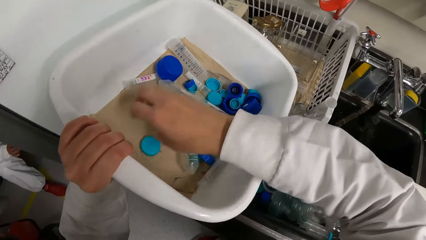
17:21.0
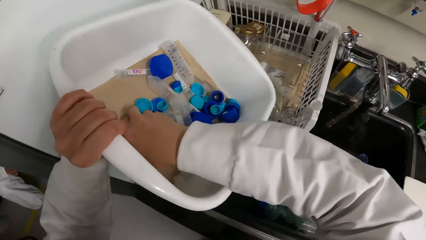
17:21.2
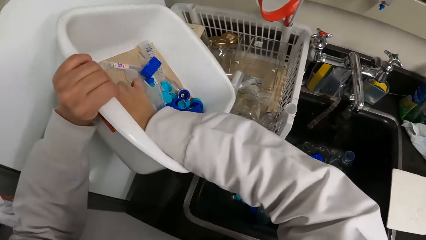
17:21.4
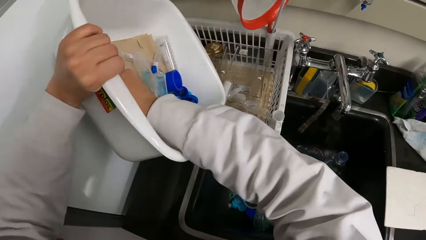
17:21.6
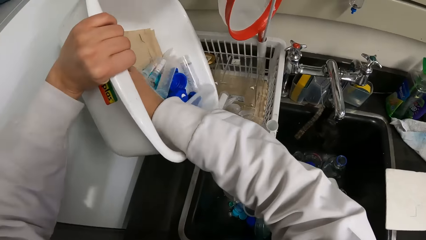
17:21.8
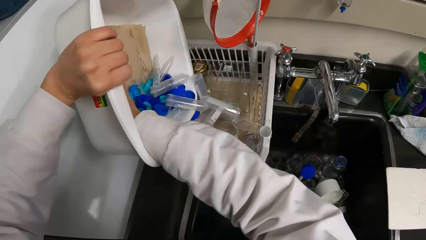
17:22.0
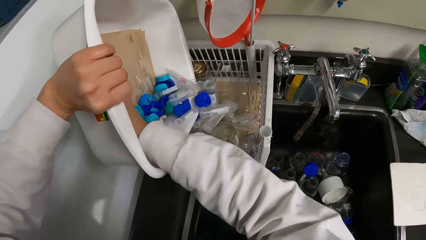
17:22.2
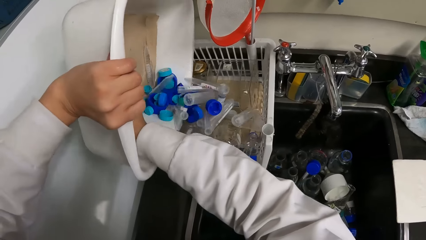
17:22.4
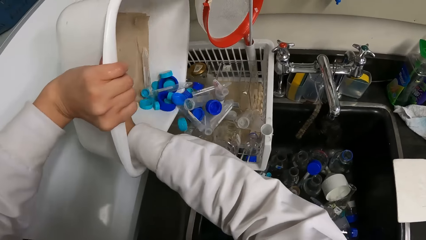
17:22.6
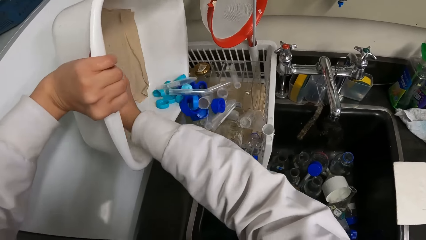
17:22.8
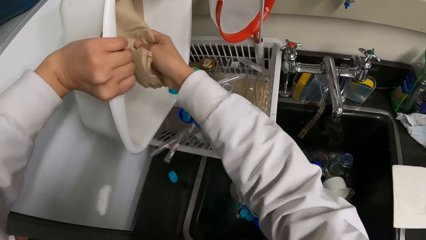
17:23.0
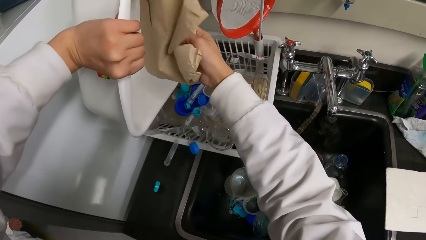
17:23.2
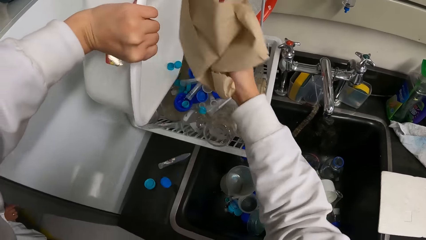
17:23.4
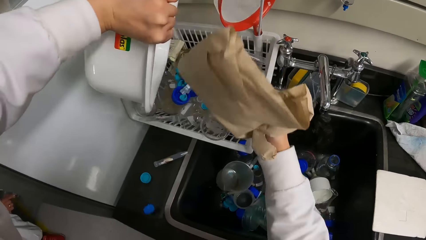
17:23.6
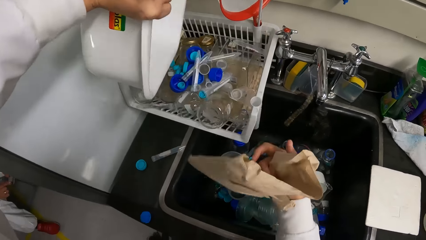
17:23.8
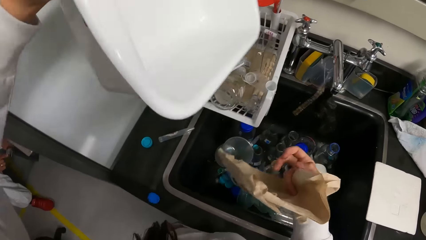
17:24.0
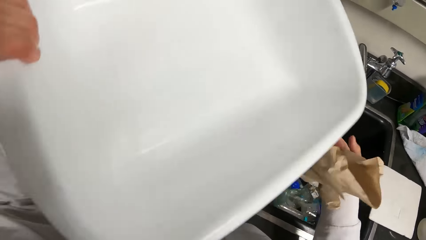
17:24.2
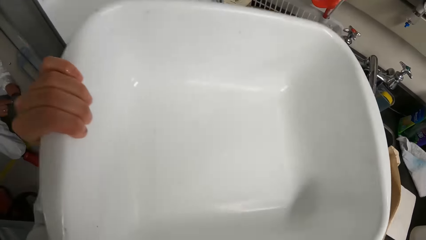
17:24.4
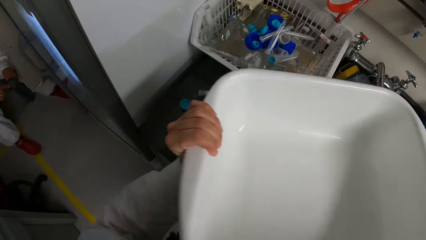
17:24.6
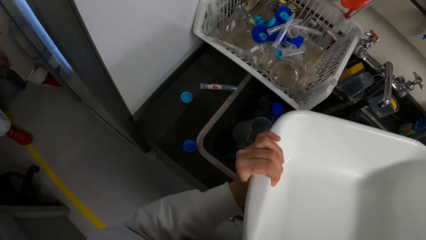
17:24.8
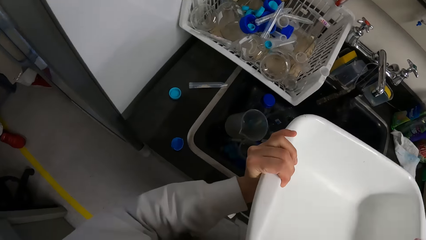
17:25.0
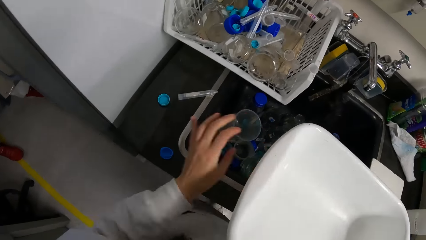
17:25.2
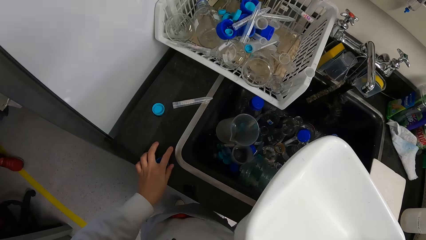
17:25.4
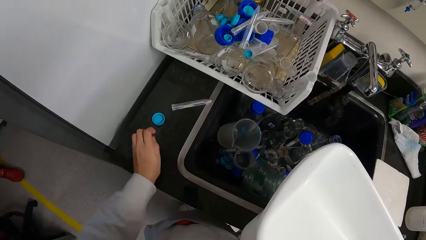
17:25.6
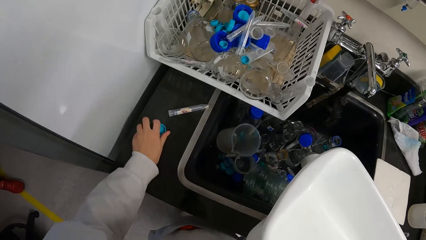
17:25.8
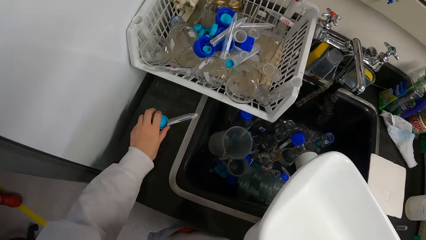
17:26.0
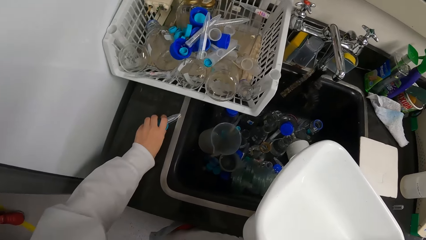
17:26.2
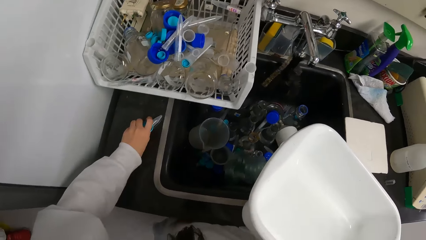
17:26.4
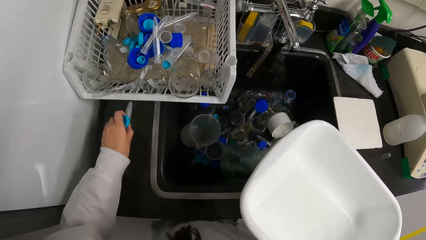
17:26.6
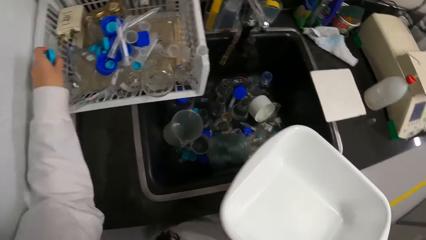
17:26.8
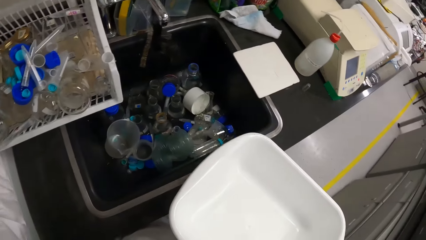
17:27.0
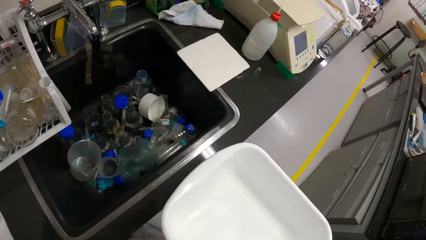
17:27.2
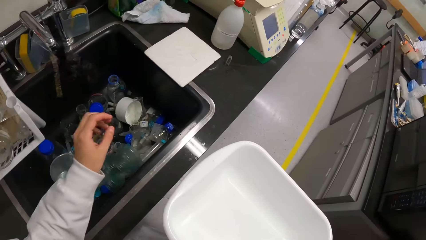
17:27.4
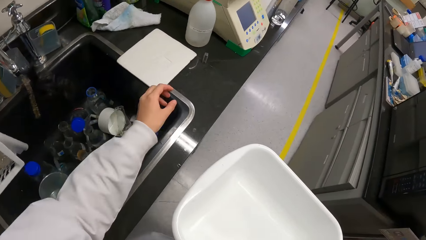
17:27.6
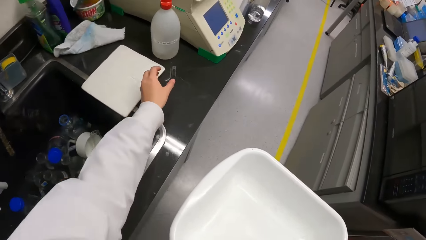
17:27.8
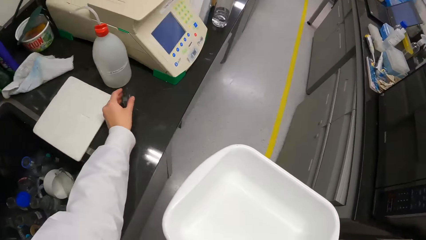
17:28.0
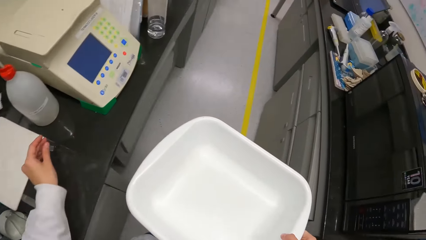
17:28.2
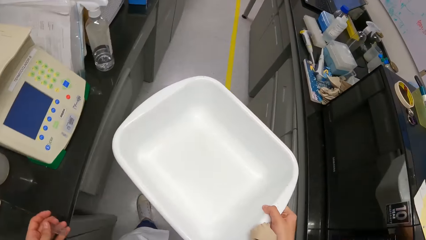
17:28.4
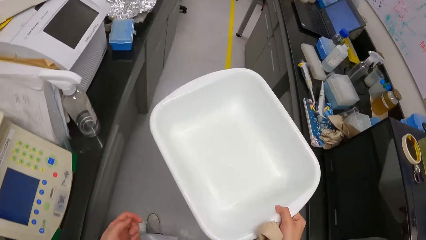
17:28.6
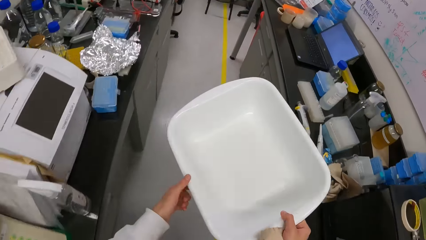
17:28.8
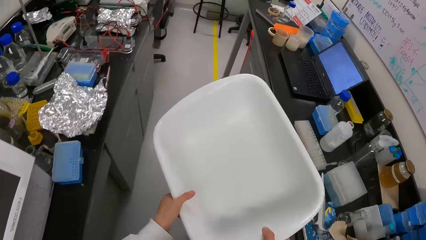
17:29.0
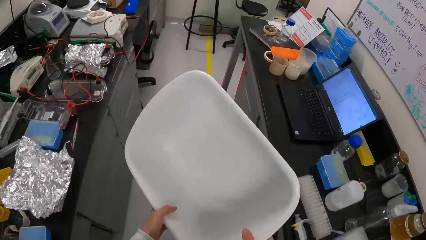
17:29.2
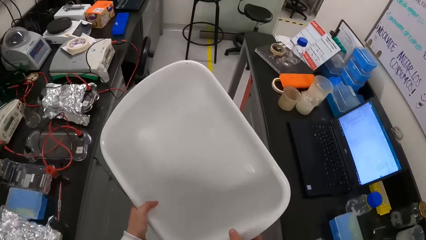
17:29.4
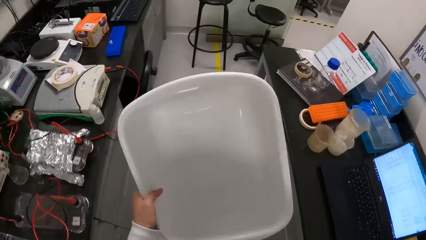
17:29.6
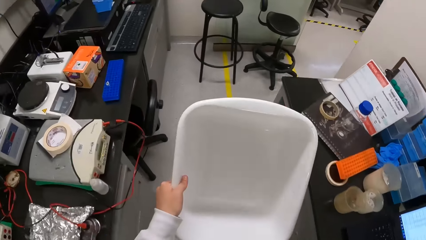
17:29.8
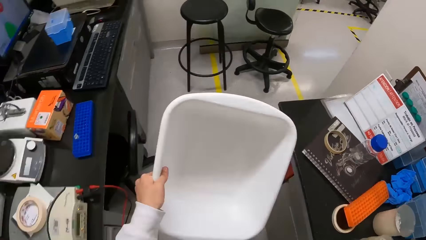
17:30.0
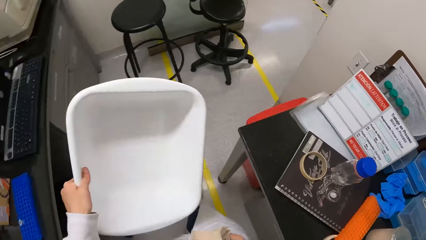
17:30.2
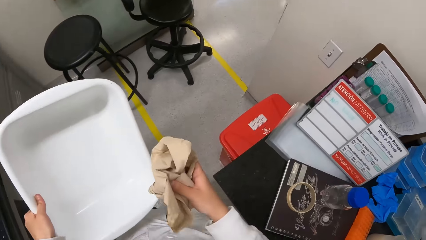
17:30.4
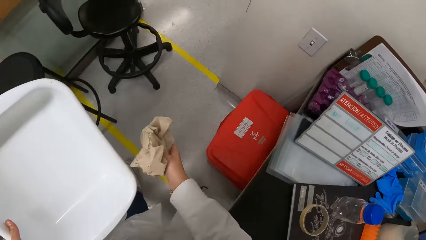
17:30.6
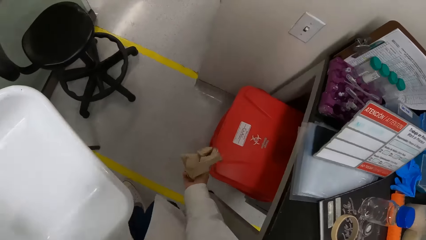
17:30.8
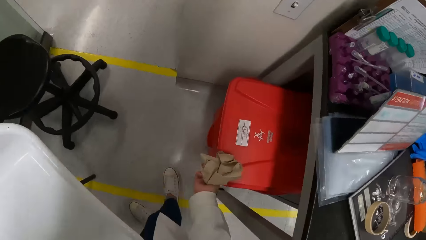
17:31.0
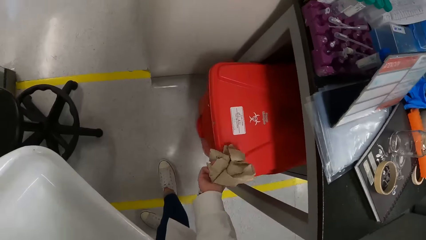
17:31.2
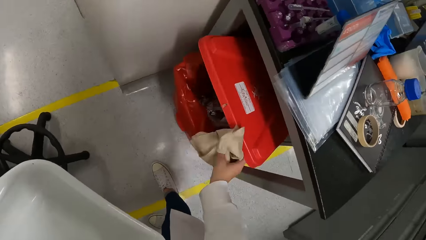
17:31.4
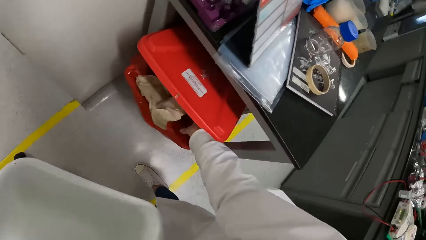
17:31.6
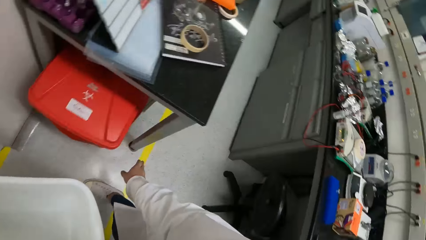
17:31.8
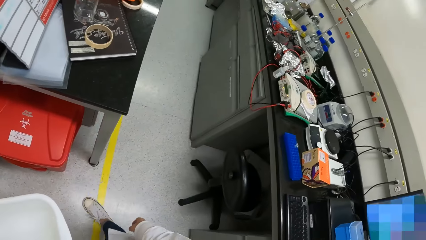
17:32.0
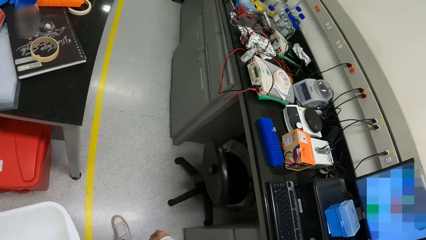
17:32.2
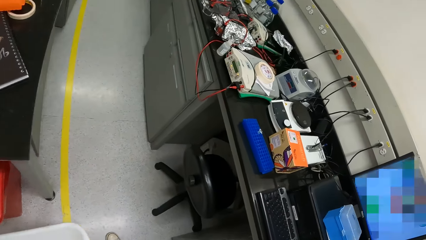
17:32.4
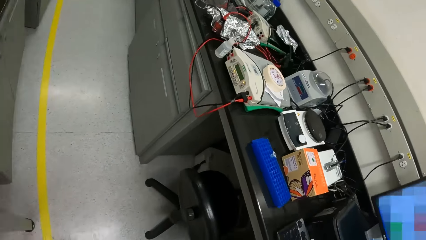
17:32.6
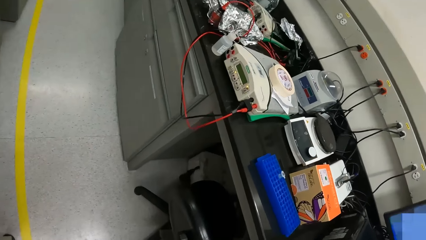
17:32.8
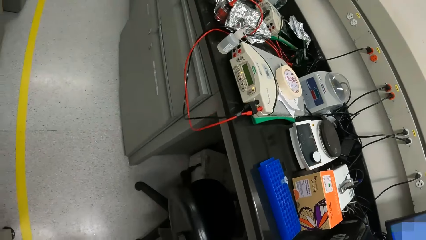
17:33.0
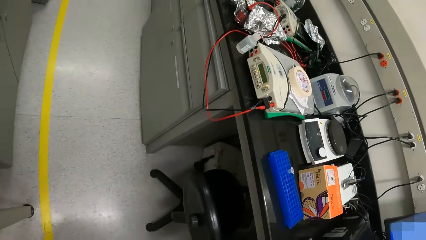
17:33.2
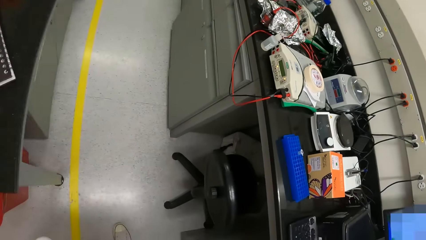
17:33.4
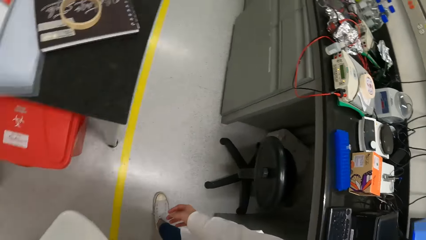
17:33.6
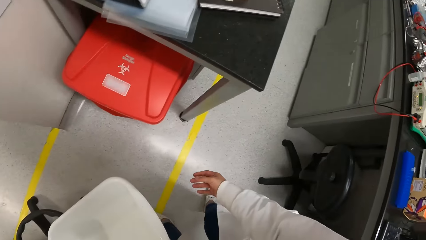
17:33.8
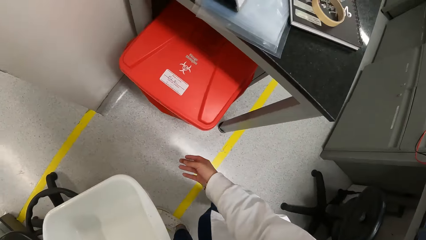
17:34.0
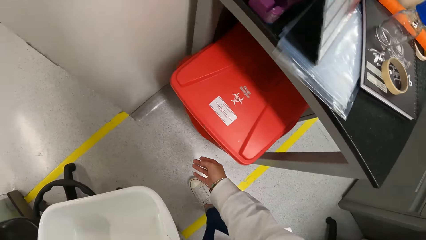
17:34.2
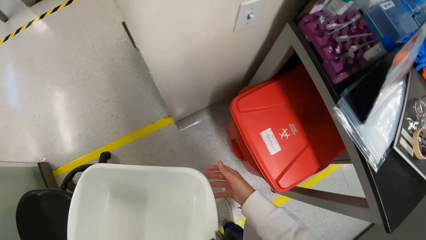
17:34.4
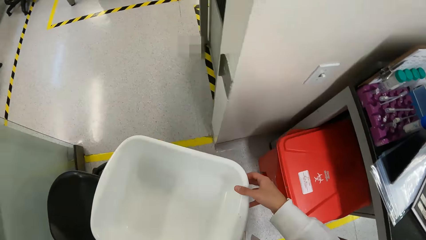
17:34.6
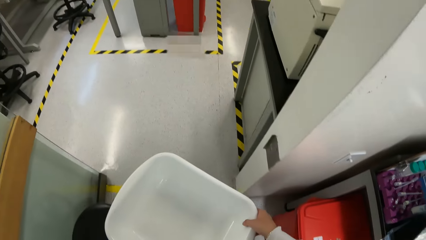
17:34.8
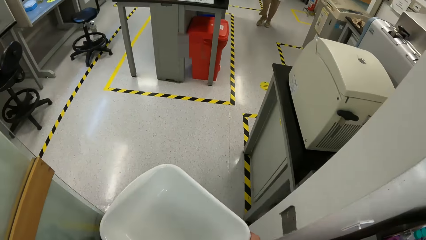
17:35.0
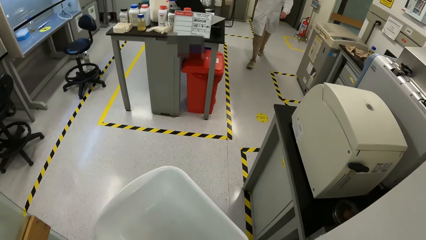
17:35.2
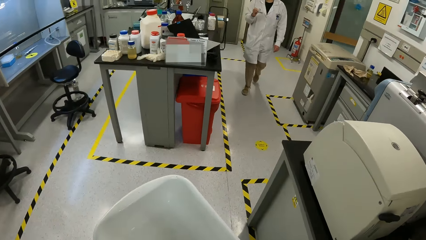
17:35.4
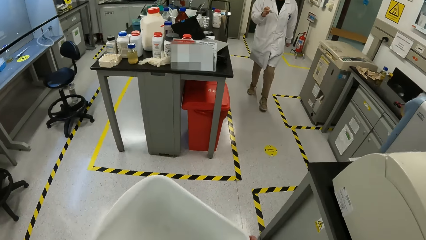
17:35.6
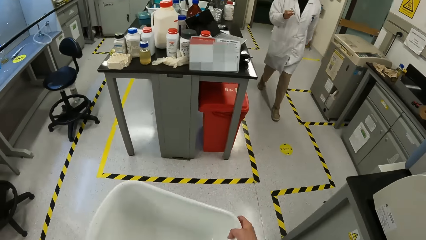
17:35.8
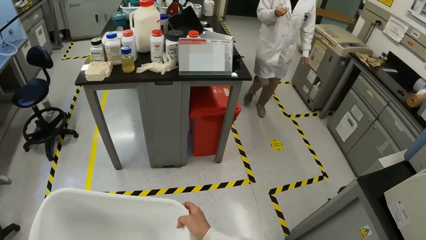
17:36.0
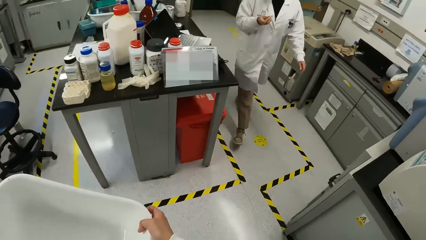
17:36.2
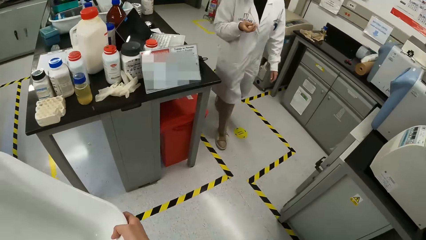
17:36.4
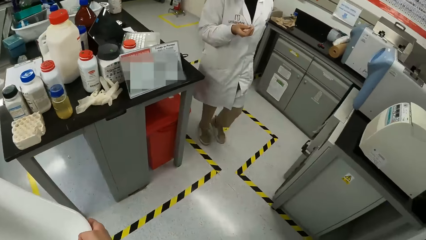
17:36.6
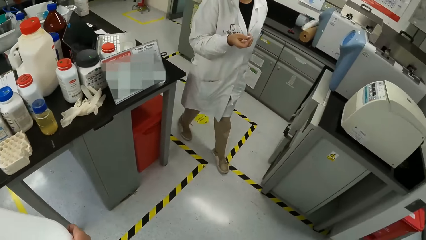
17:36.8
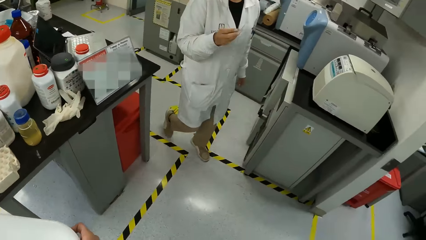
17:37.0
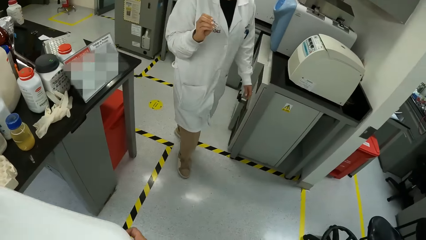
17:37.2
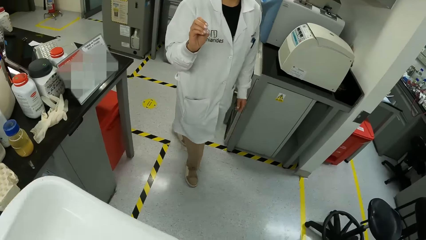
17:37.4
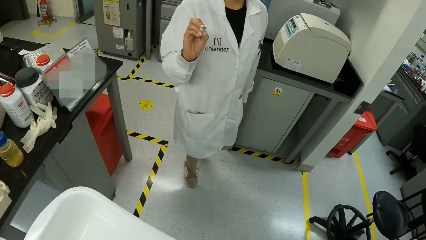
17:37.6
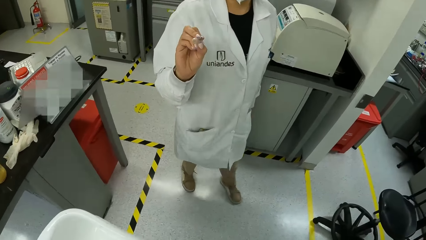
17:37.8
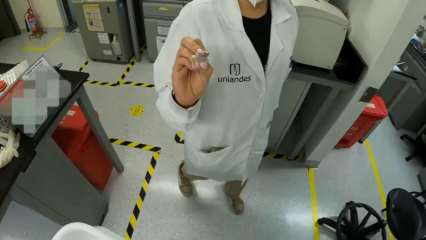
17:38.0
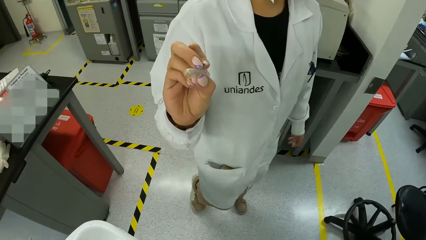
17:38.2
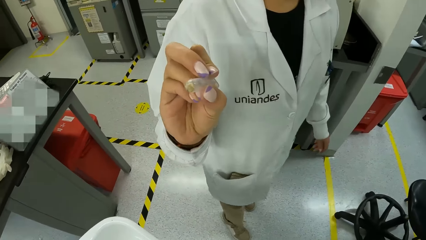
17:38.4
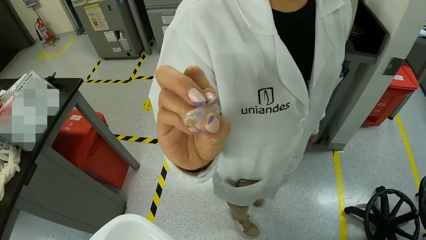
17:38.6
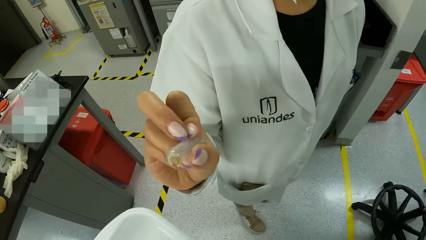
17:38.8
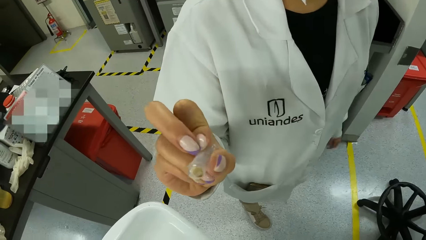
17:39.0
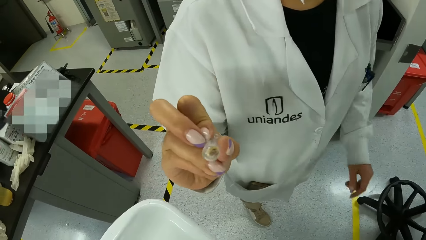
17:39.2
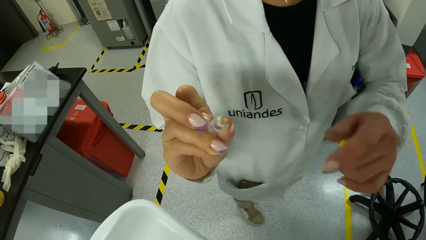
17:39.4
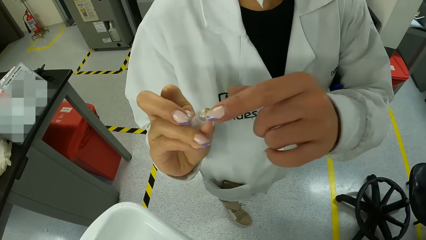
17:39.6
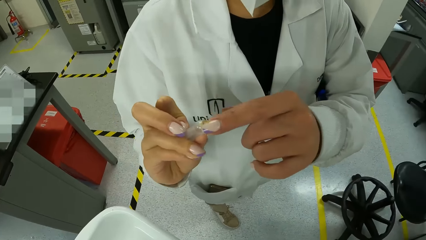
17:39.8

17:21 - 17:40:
The camera wearer moves the reagent kits in the container with her right hand. She pours the reagent kits in the container in her left hand into the rack on the slab. She removes a brown paper from the container in her left hand with her right hand. She transfers the container from her left hand to her right hand. She picks some reagent kits on the slab with her left hand. She places the reagent kits into the rack on the slab with her left hand. She picks the sample cup from the slab with her left hand. She carries the basin. She transfers the container from her right hand to her left hand. She opens a trash bin with her right hand. She places the brown paper into the trash bin with her right hand. She moves around. She holds the plastic container with both hands. She walks out of the room through the door. A woman walks towards the camera wearer. The woman shows the camera wearer a reagent cup in her right hand. The woman touches the reagent cup in her right hand with her left hand.
